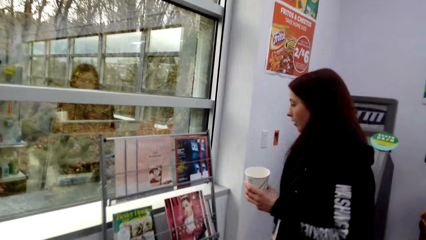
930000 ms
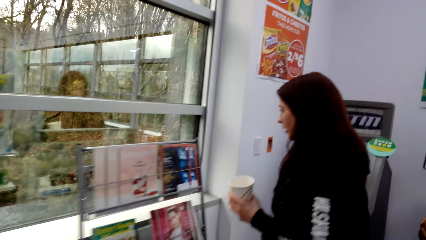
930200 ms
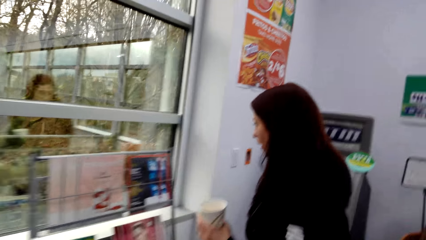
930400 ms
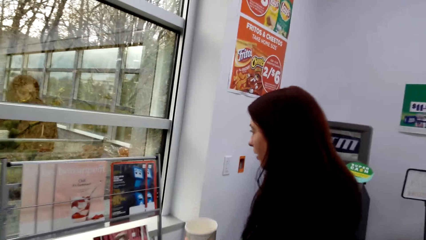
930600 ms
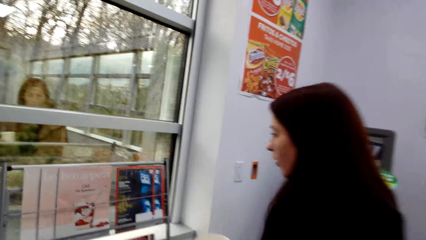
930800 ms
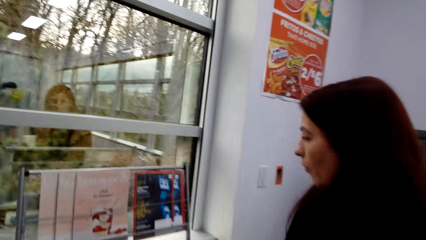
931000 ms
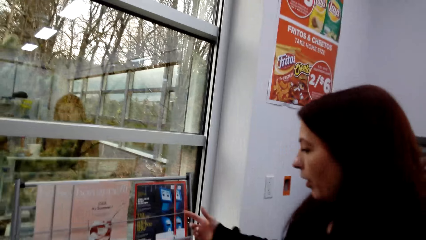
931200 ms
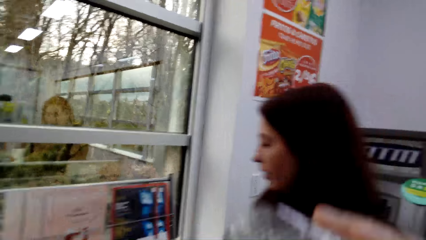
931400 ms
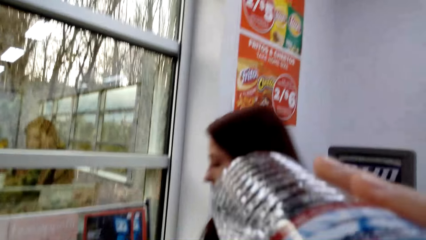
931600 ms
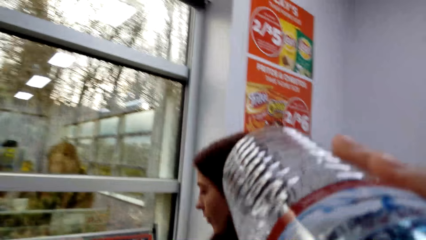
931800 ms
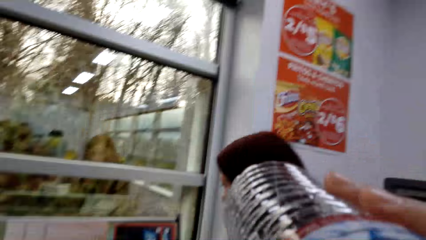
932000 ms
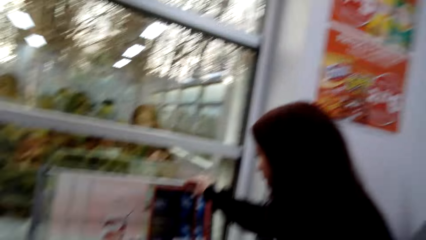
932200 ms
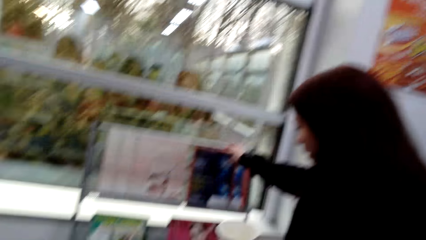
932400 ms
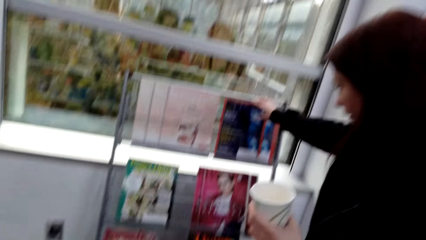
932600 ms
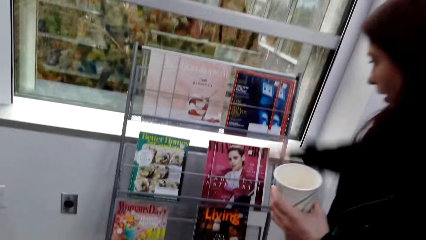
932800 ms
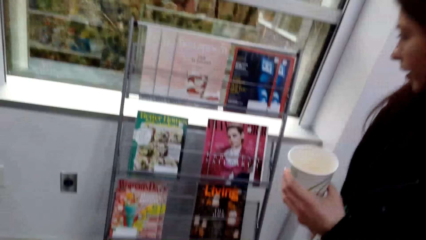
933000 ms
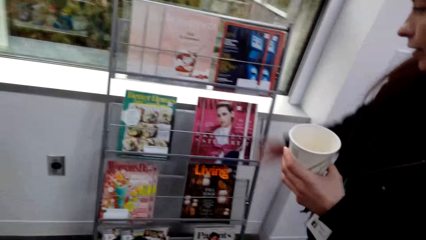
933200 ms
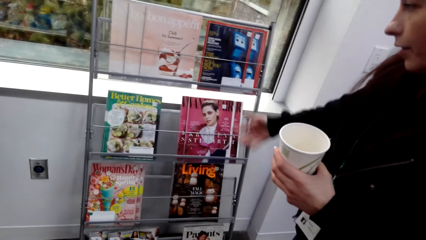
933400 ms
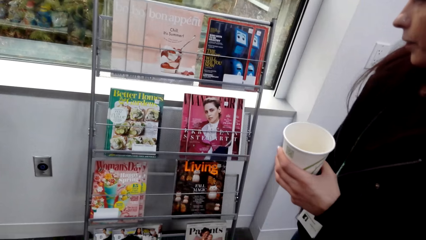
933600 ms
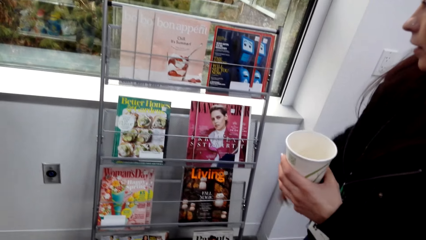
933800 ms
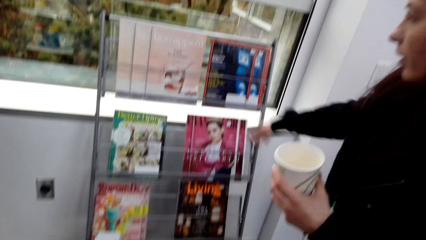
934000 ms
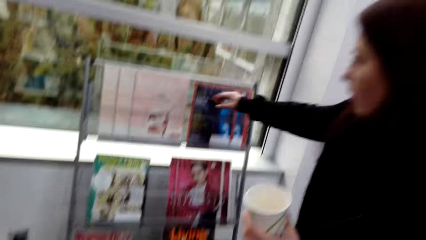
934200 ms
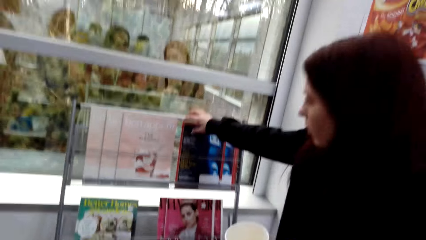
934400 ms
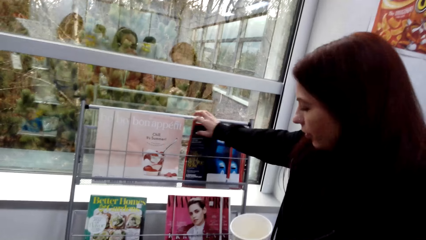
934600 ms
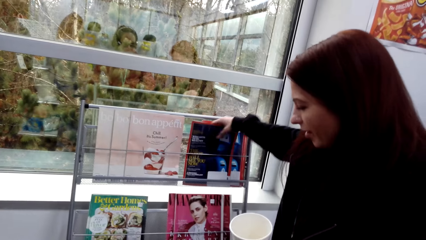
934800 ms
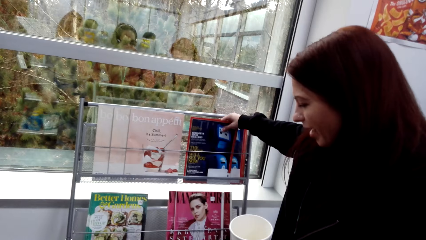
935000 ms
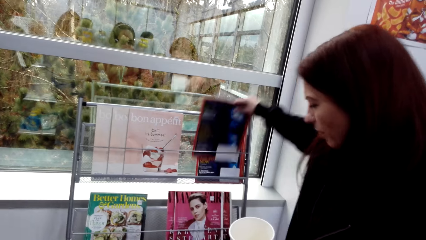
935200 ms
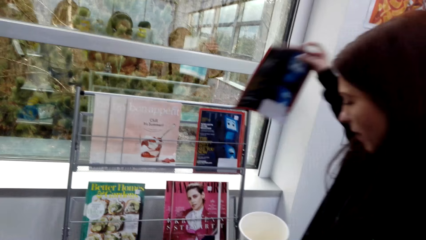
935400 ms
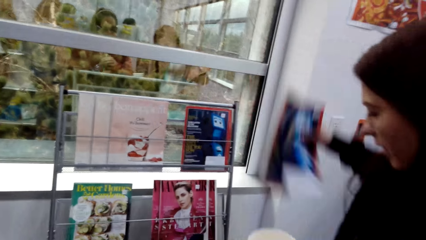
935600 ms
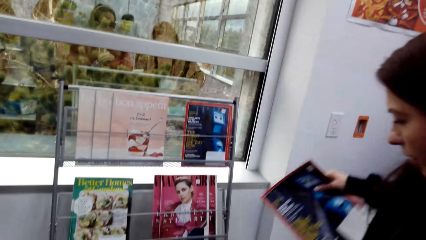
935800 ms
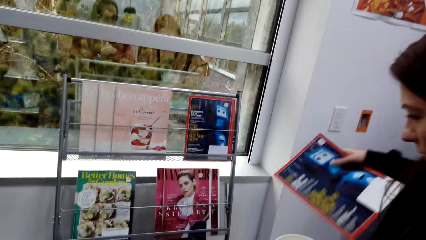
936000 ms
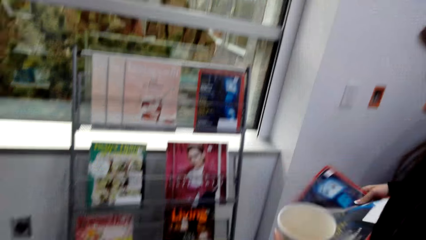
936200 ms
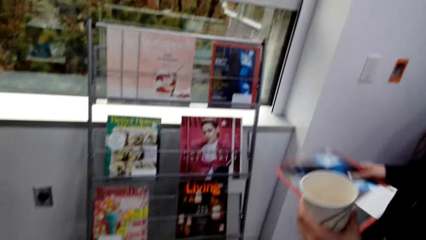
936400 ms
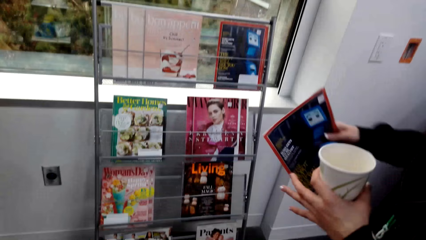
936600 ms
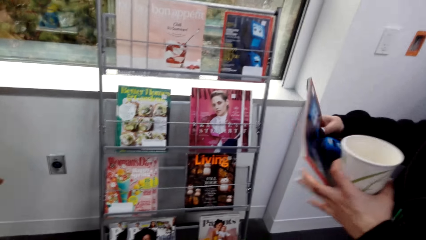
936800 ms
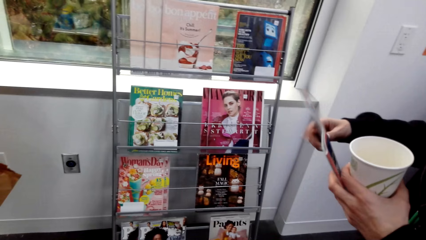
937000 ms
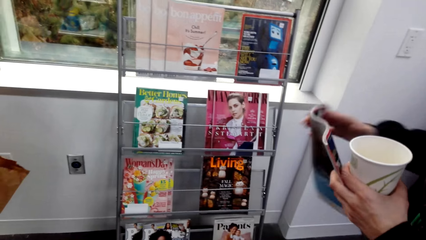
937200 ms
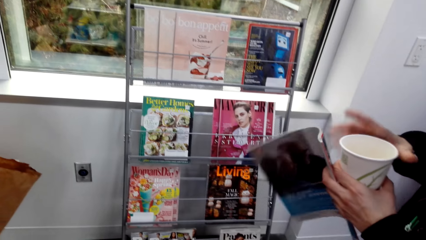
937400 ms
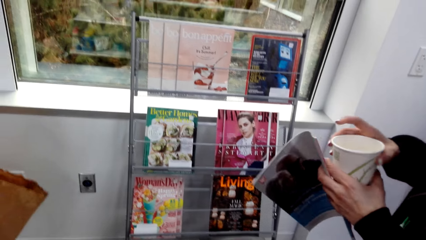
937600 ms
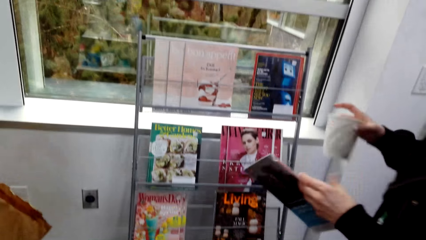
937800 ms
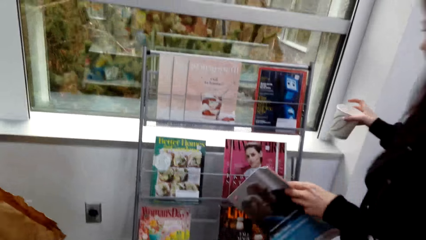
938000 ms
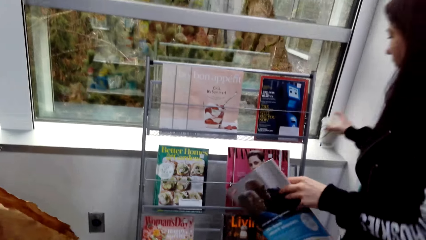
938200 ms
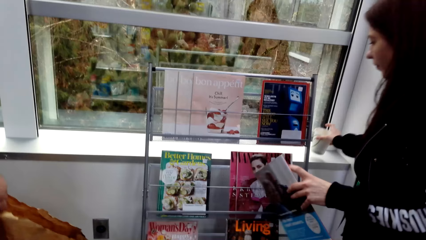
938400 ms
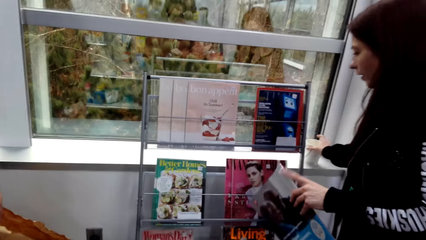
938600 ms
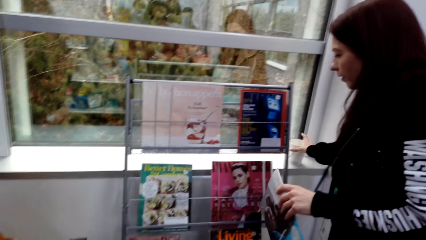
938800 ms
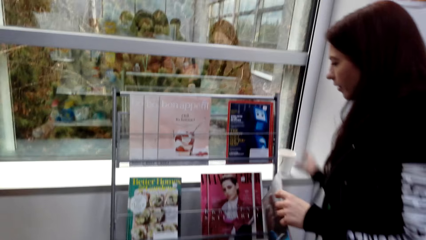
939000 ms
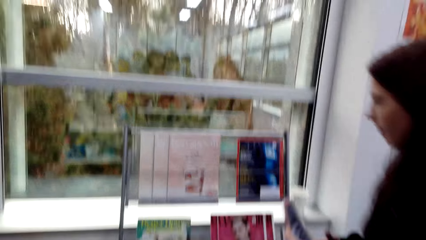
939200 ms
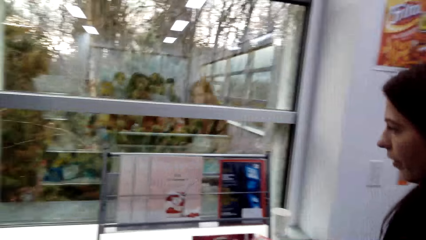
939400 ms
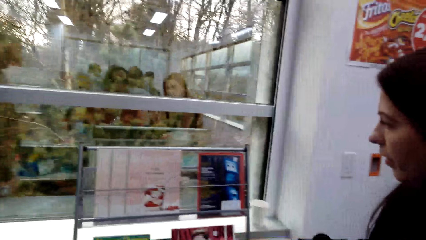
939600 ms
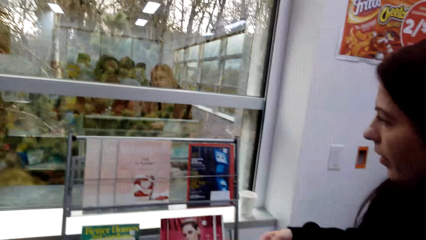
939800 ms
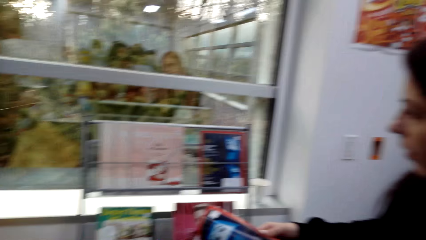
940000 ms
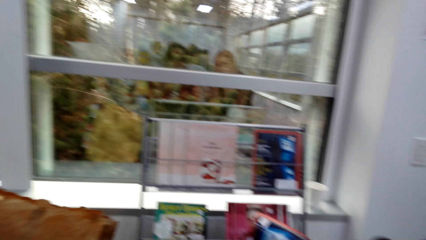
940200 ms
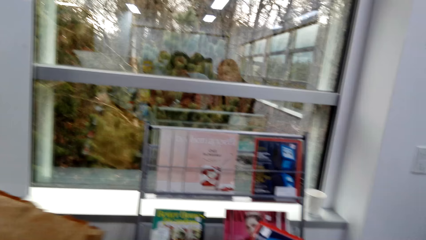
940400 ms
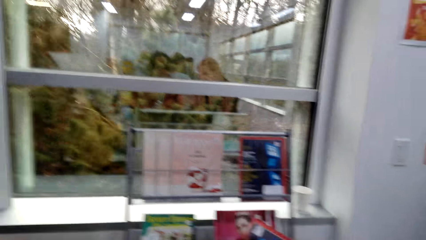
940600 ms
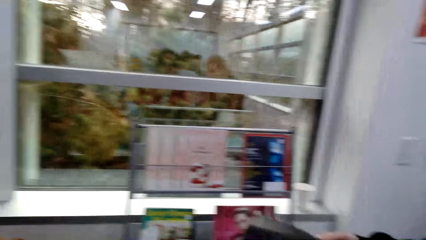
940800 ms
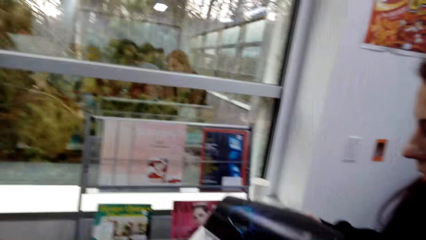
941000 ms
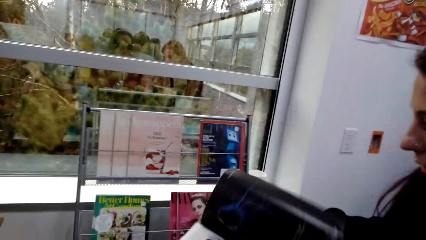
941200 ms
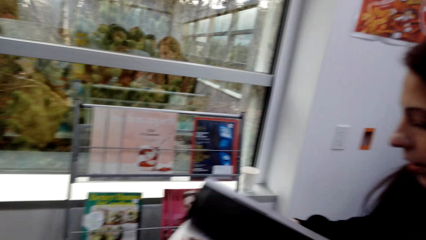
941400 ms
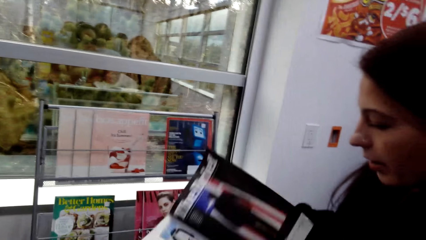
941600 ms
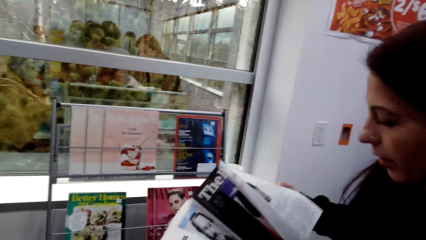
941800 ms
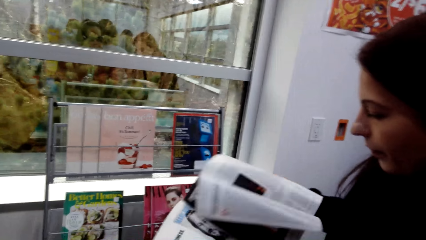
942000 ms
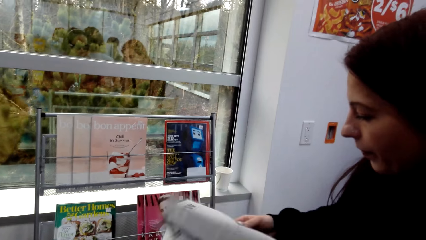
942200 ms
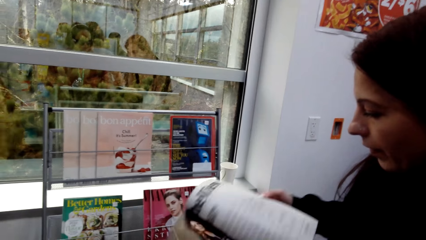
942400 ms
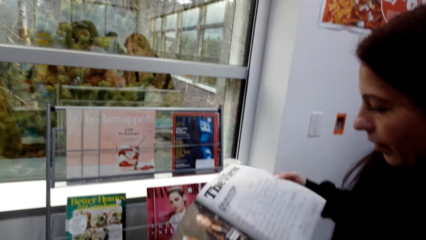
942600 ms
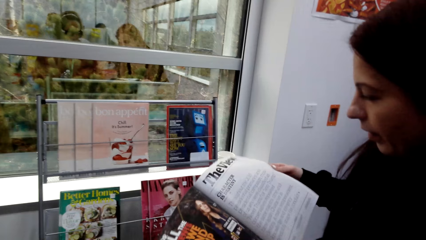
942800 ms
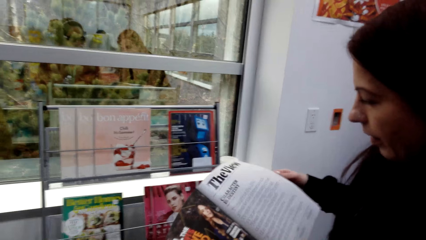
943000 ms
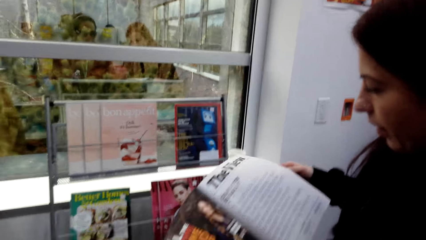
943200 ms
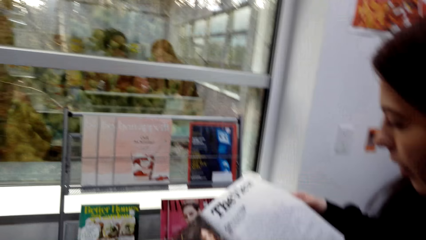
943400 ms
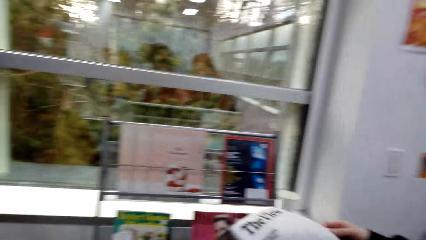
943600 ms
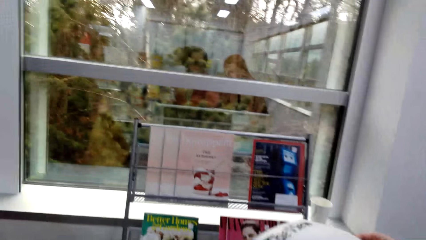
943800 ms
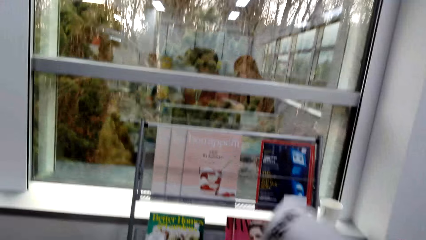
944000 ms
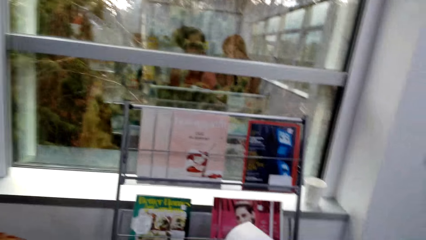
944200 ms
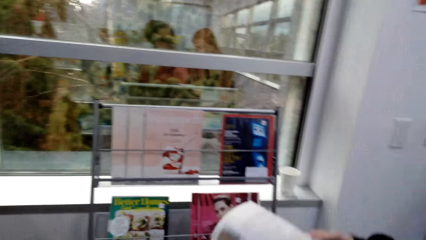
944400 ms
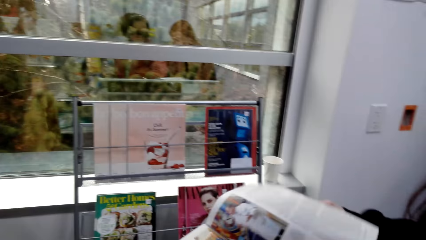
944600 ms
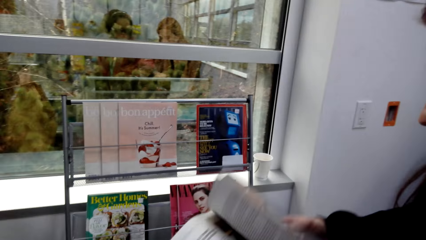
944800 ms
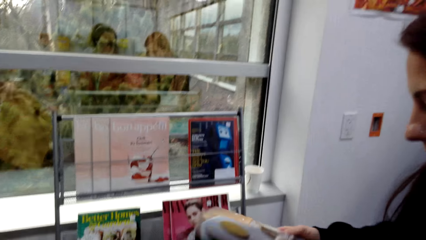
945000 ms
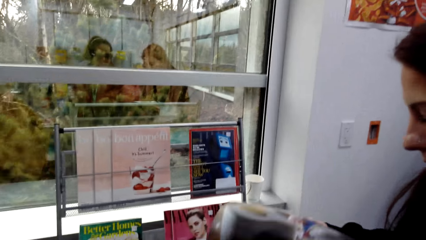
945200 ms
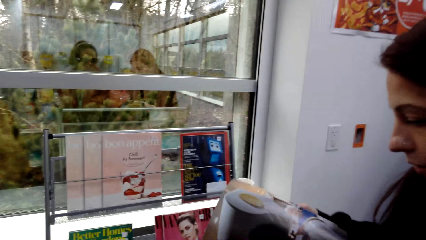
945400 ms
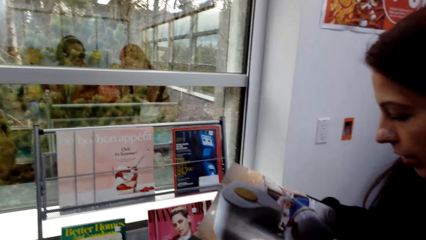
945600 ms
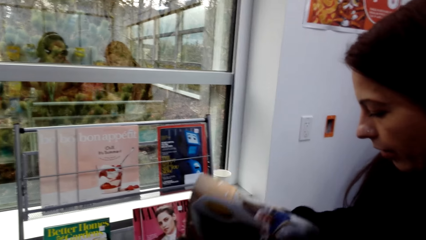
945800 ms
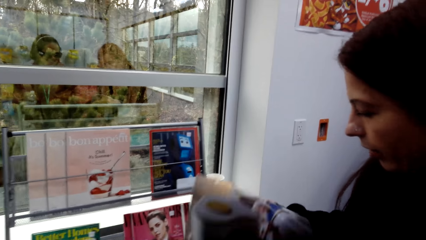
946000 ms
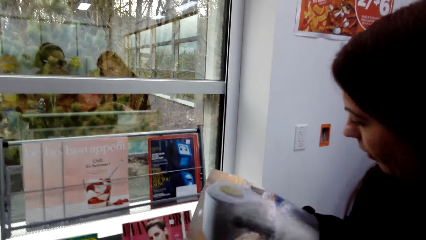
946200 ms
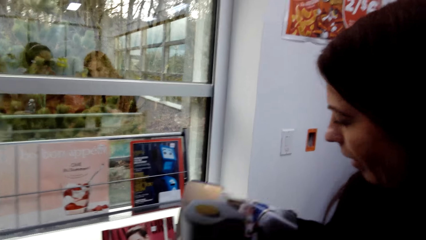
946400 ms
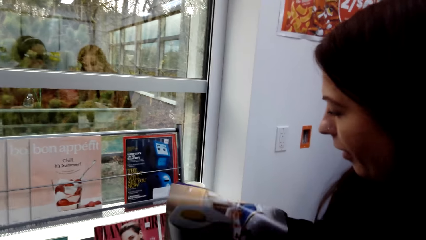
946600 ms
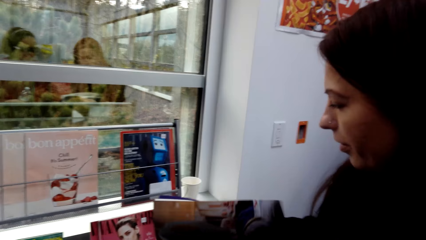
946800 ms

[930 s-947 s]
The camera wearer walks in the supermarket. They drink water. The woman picks the magazine. The camera wearer looks at the magazines. The woman looks at the magazines. The woman puts the yoghurt or coffee on the window. The woman opens the magazine.
